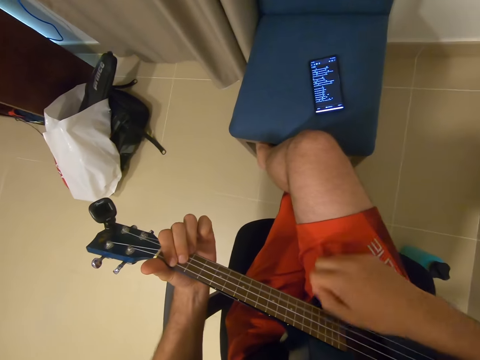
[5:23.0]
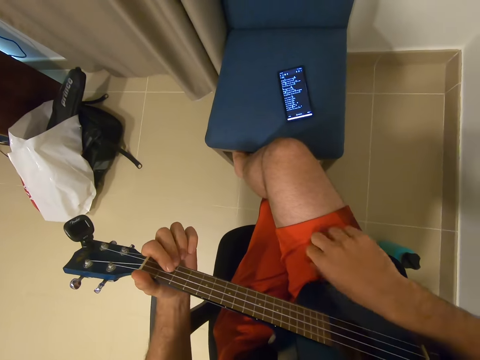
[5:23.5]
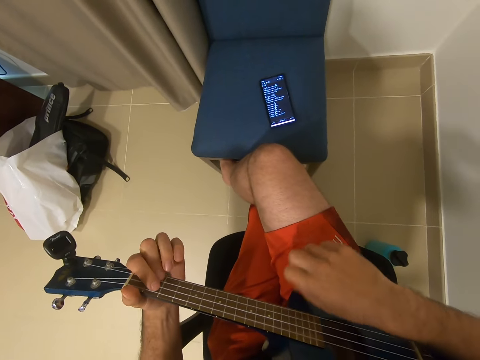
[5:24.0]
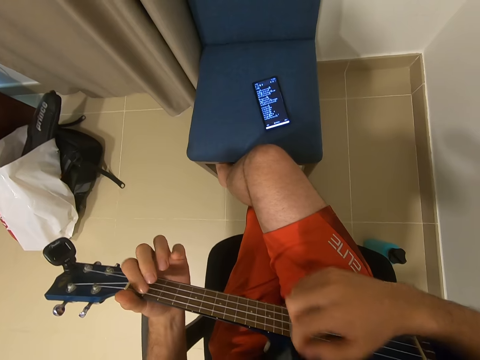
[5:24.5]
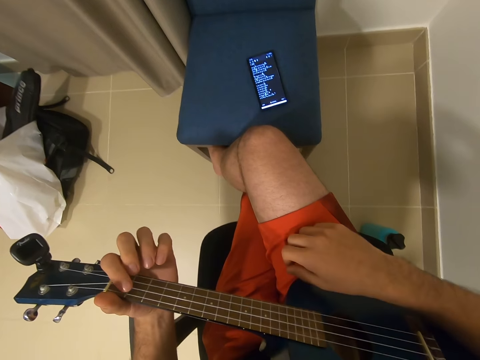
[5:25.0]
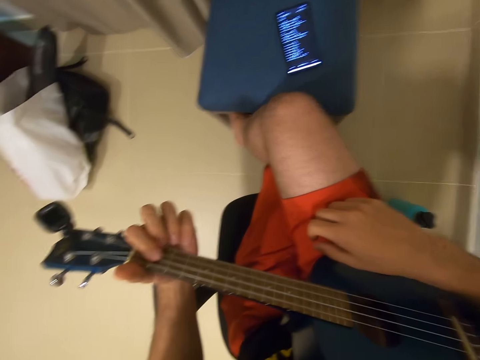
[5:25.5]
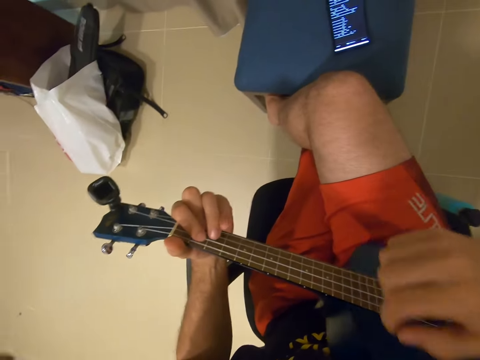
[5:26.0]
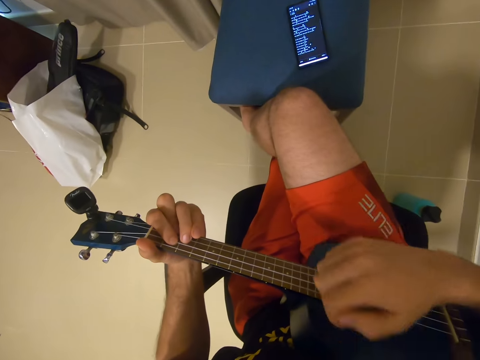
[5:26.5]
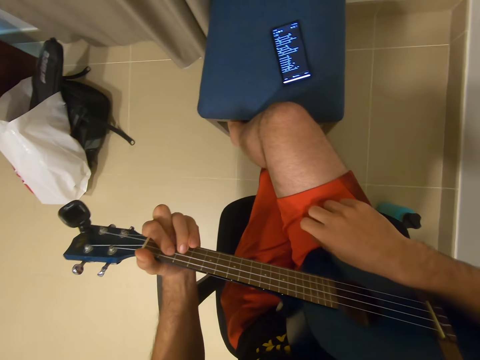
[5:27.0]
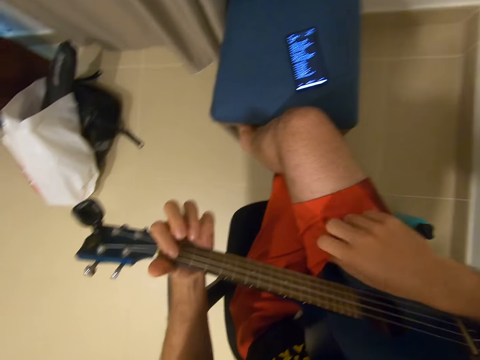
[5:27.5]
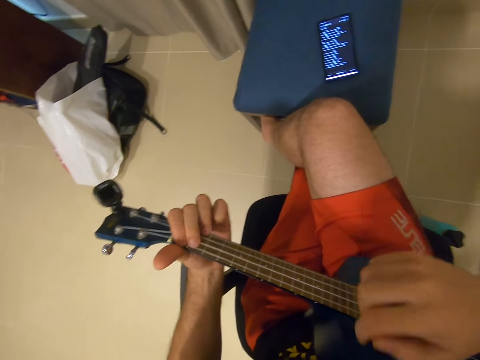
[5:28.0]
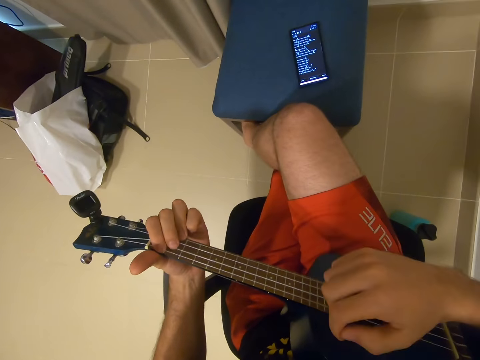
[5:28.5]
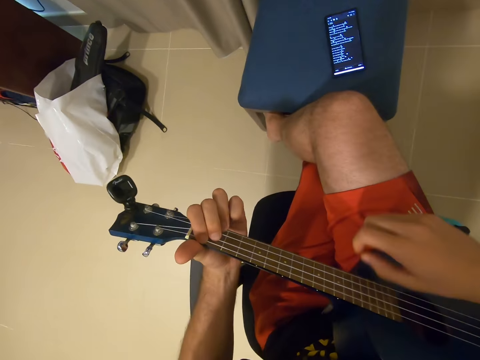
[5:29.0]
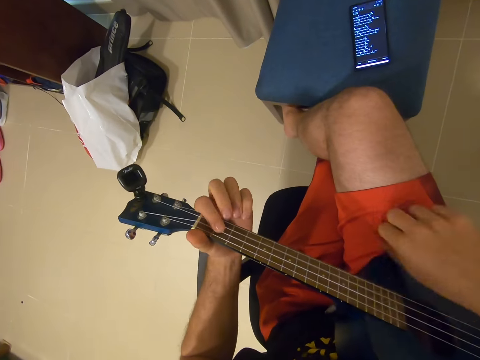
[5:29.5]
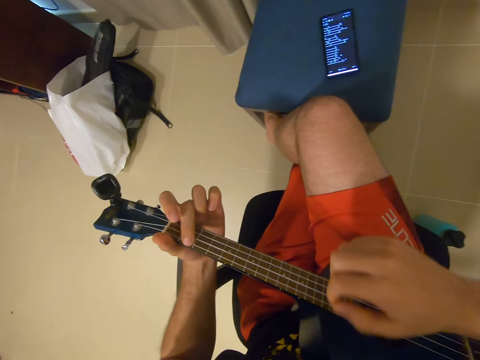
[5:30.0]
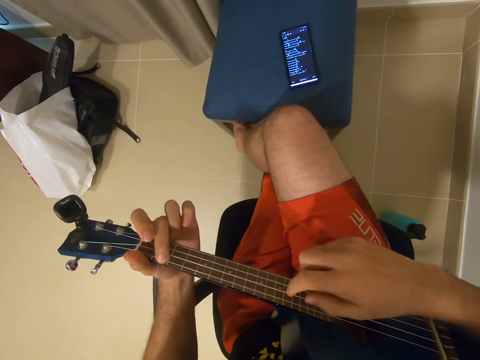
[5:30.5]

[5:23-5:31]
The camera wearer pauses playing the guitar. They play the guitar.

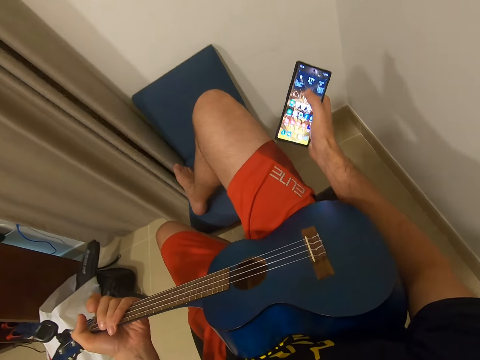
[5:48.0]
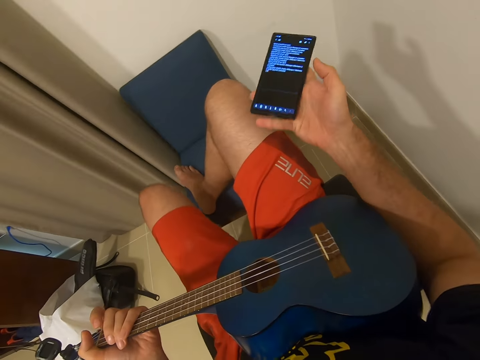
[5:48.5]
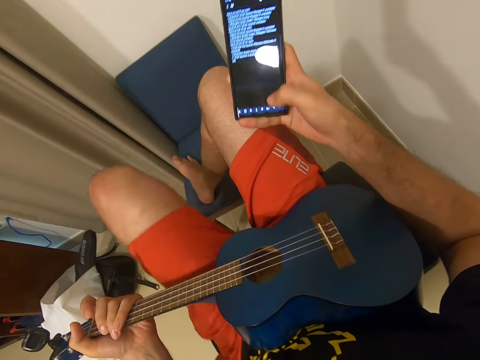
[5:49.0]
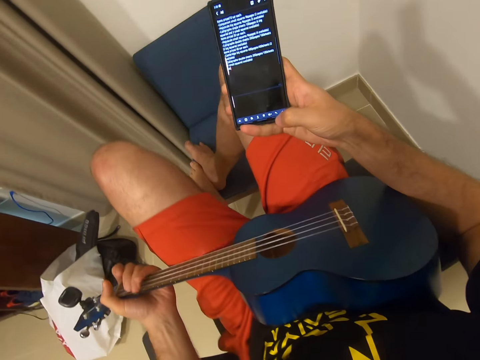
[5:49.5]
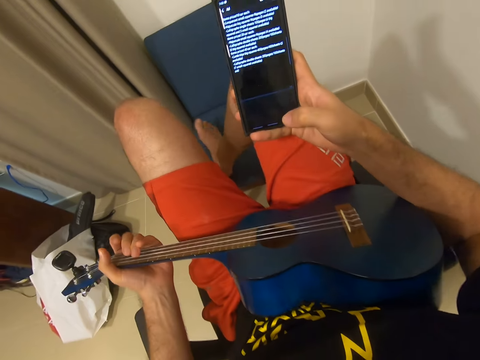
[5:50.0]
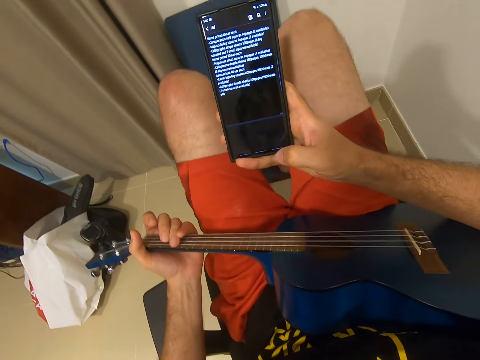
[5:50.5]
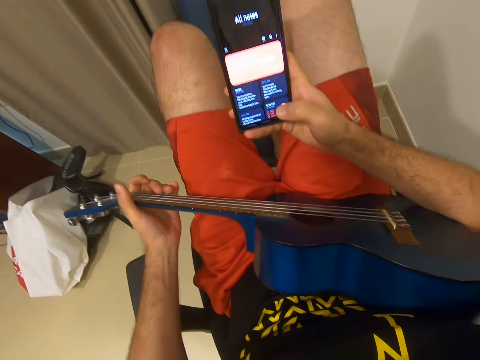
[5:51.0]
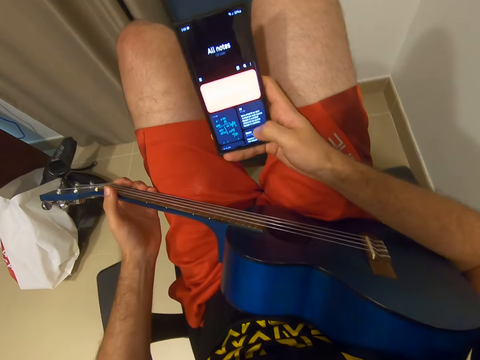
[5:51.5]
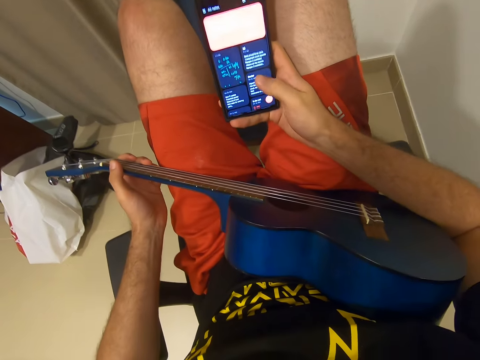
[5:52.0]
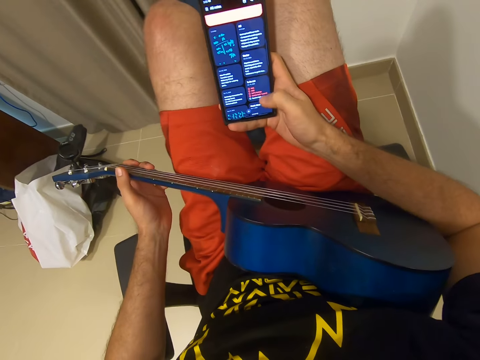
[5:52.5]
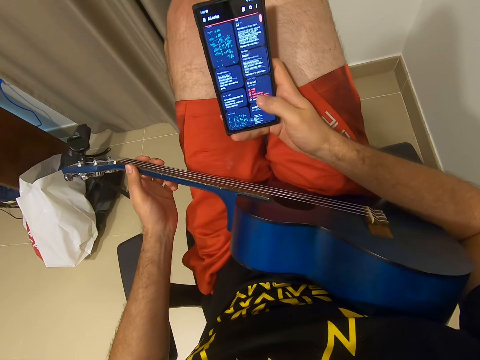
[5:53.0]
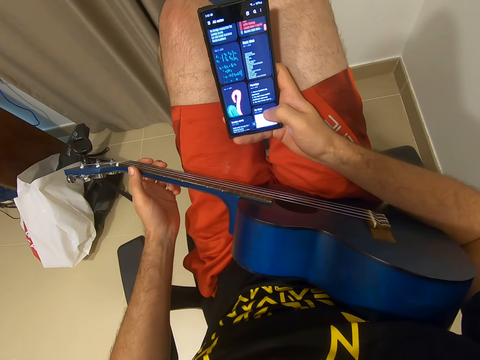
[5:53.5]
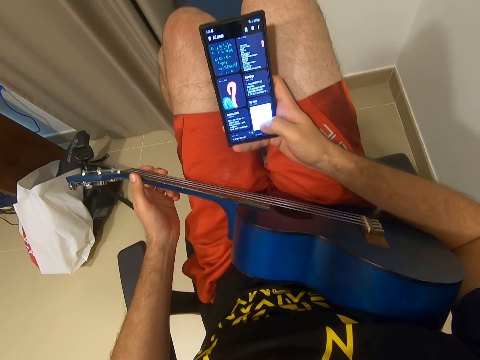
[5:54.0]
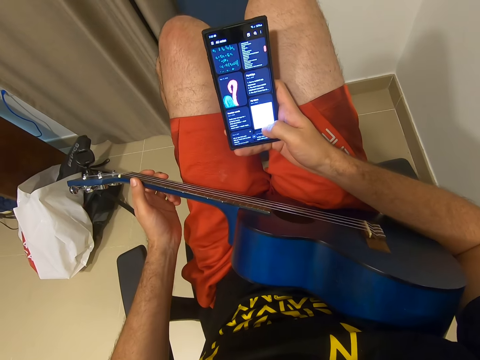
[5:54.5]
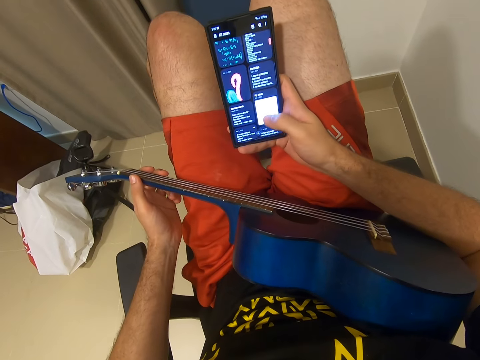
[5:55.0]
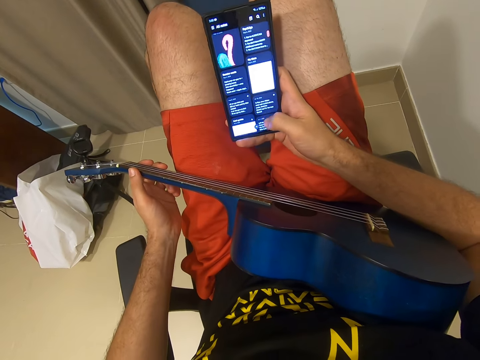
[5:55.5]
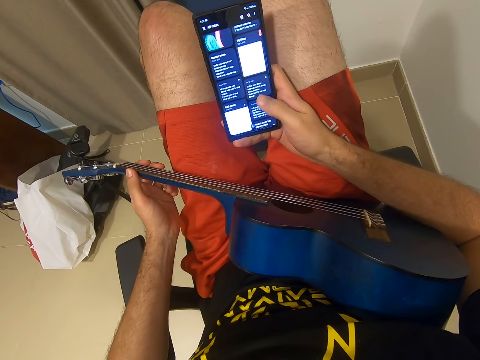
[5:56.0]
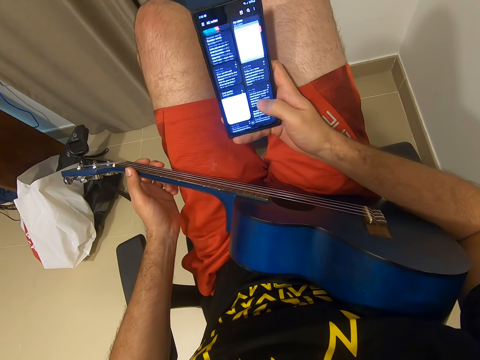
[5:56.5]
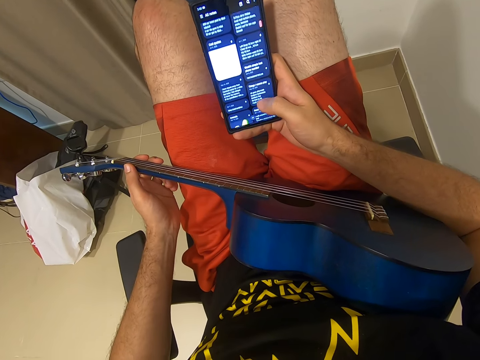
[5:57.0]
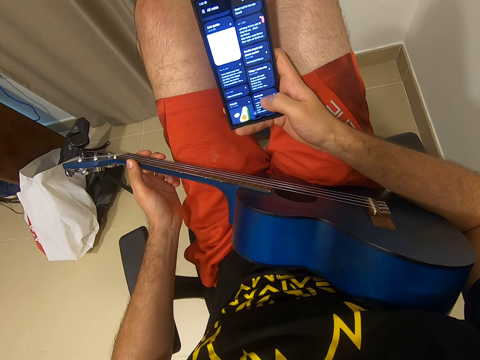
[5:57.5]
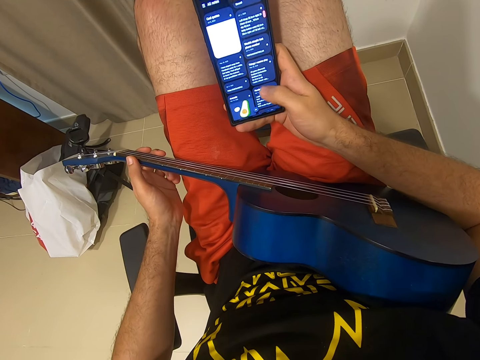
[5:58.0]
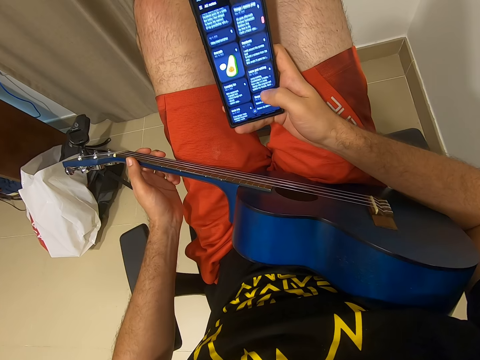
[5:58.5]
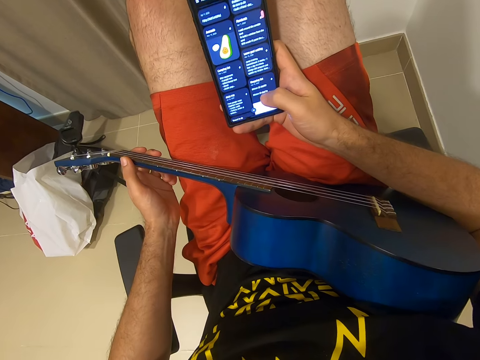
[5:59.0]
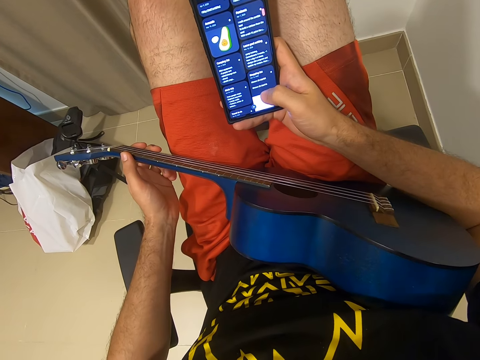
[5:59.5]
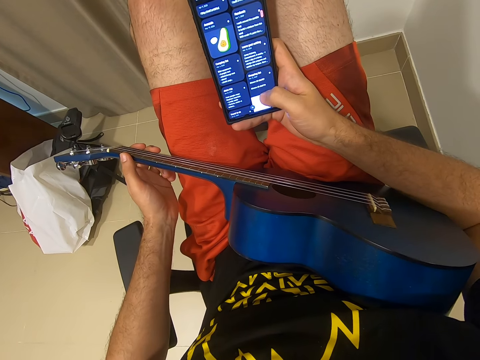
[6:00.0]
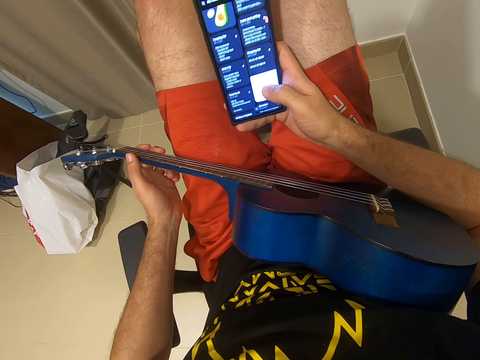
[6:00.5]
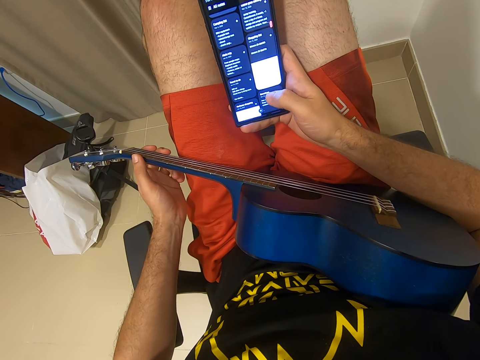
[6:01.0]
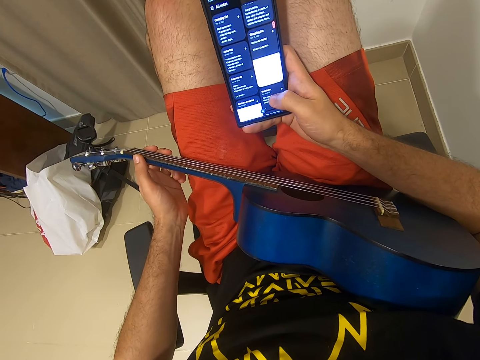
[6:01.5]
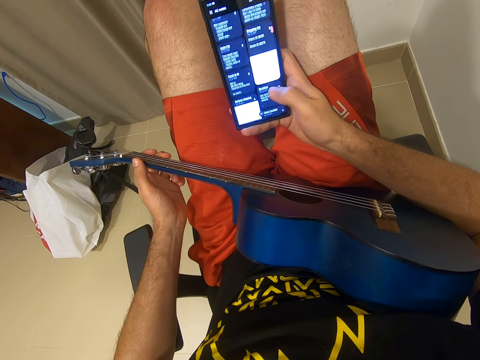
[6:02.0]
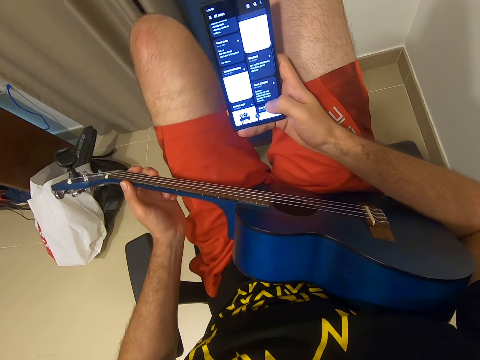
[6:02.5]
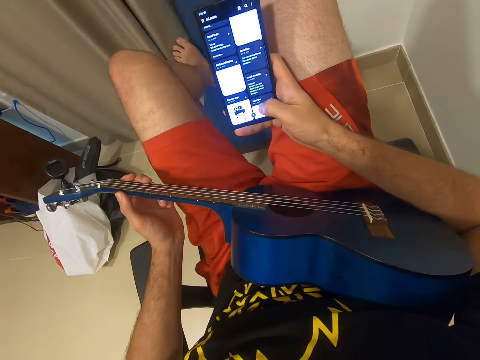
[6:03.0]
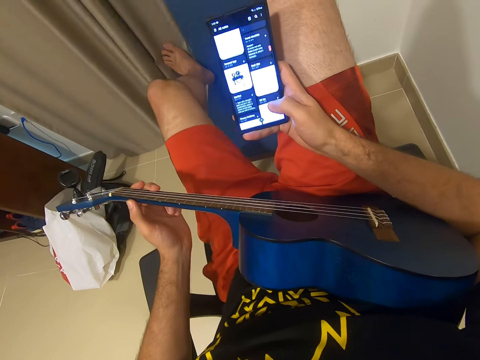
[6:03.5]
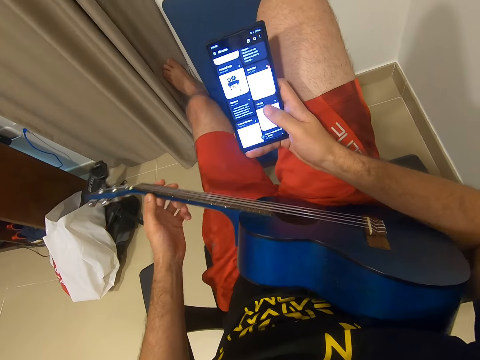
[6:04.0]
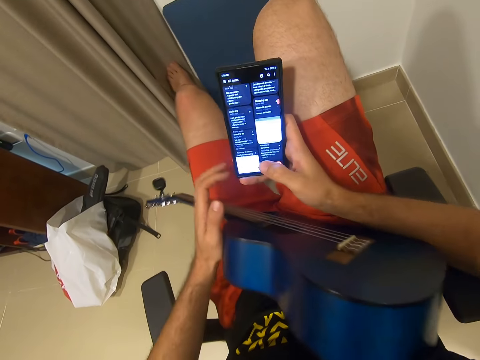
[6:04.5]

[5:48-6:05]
The camera wearer adjusts his right leg on the chair. He places his left leg on the chair. He adjusts both legs on the chair. He straightens his left leg on the chair. He drops the guitar. He removes his left hand from the neck of the guitar.
